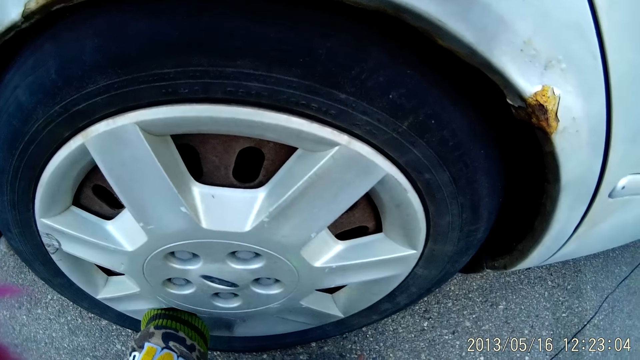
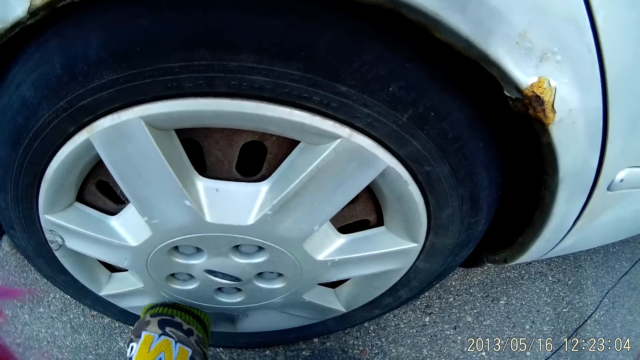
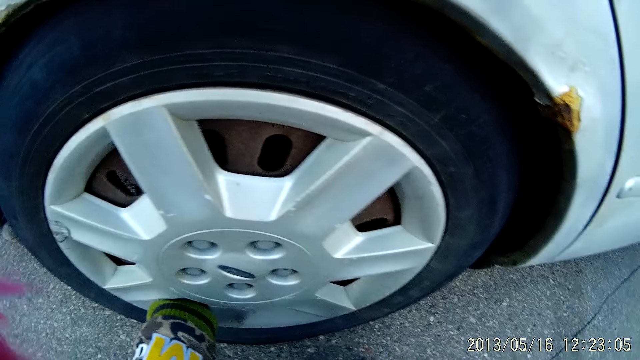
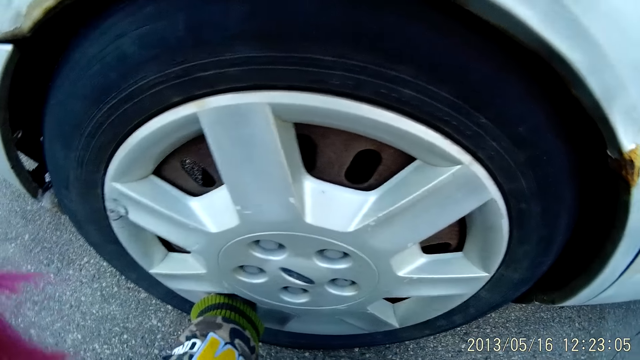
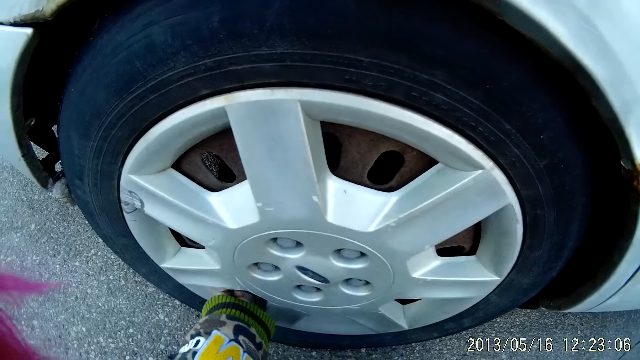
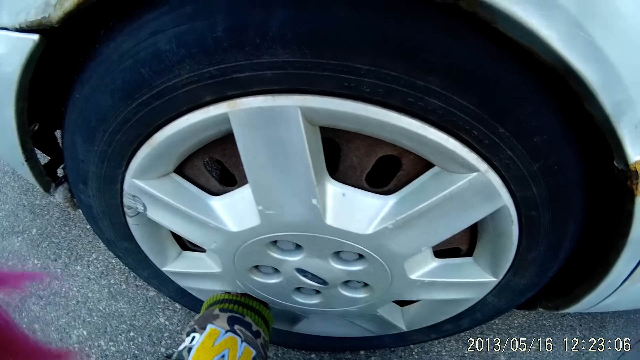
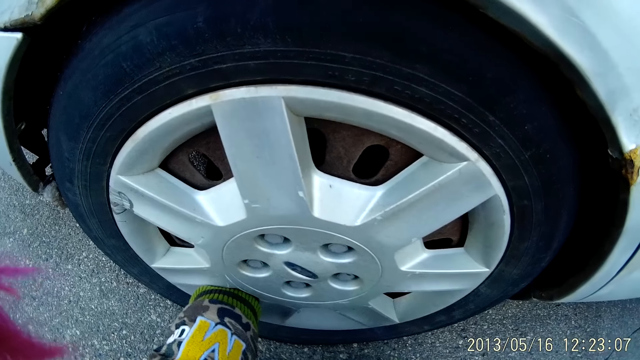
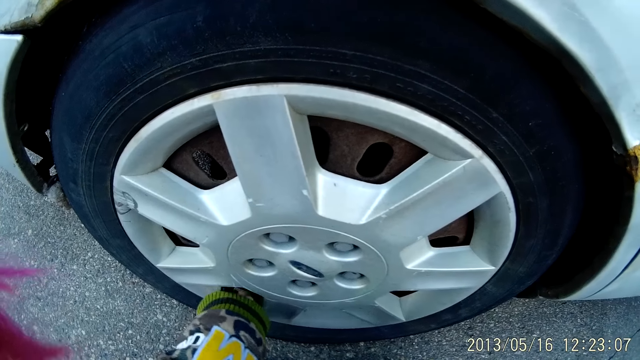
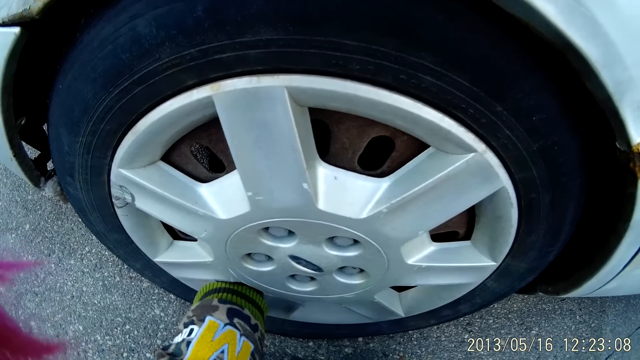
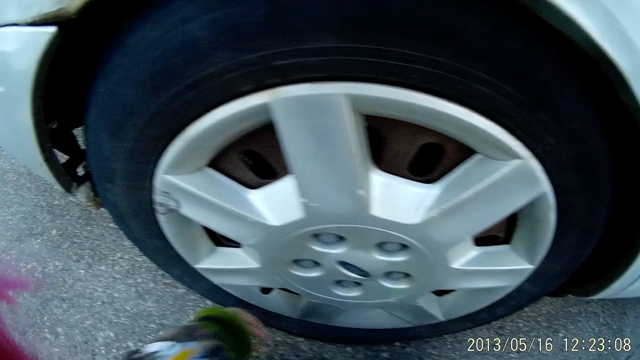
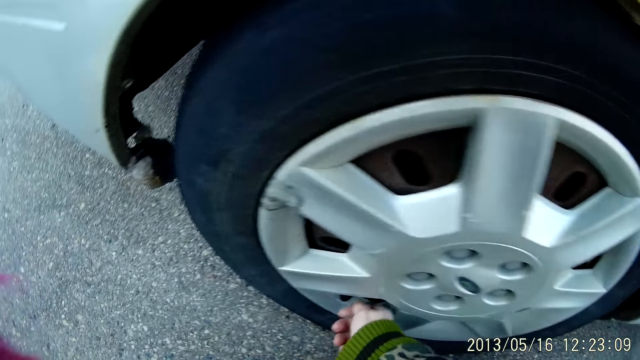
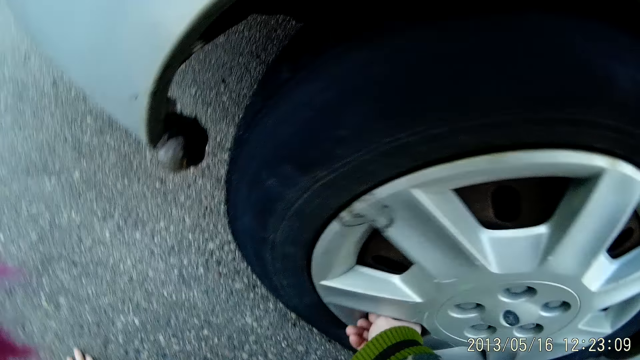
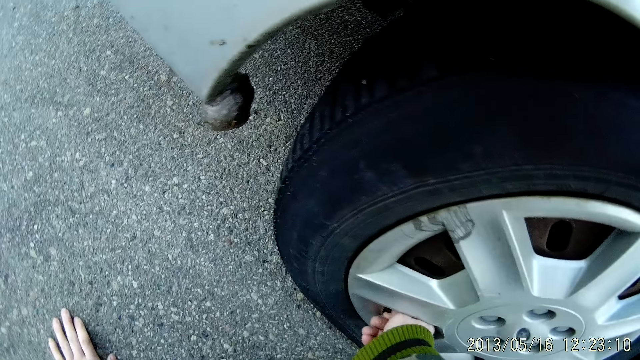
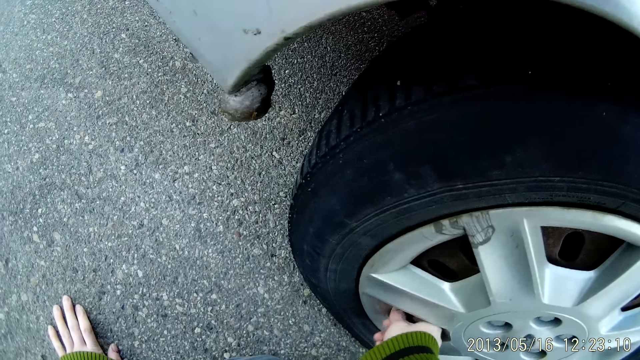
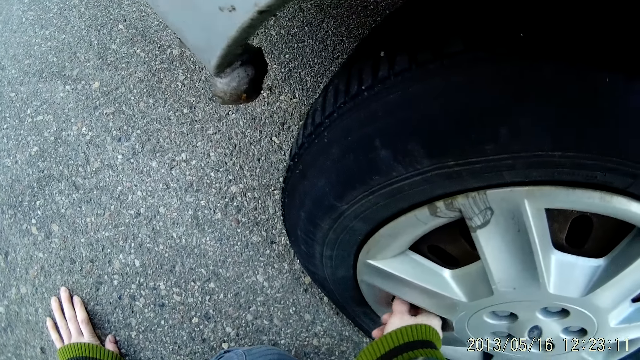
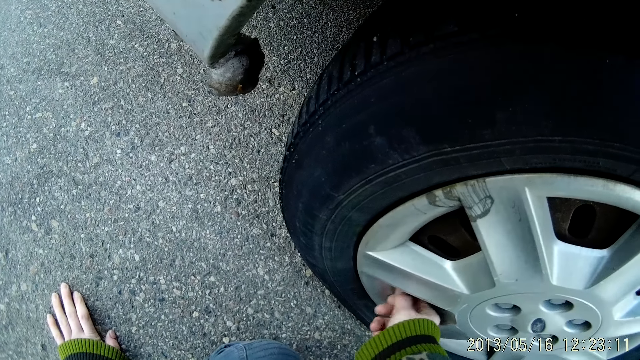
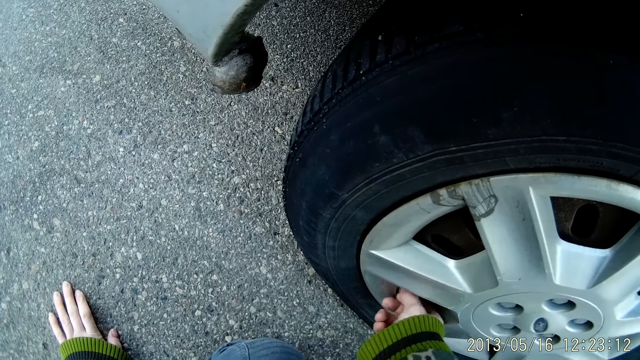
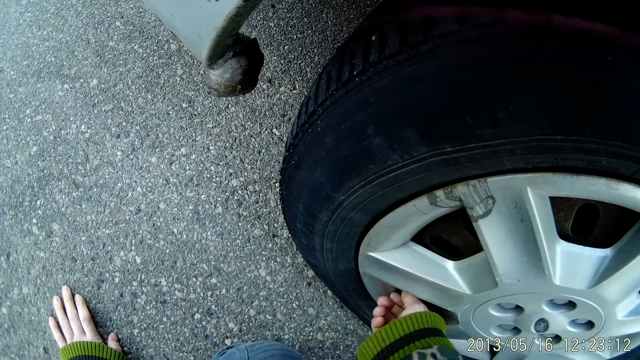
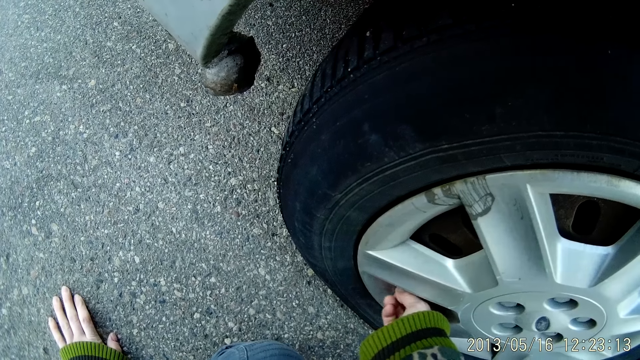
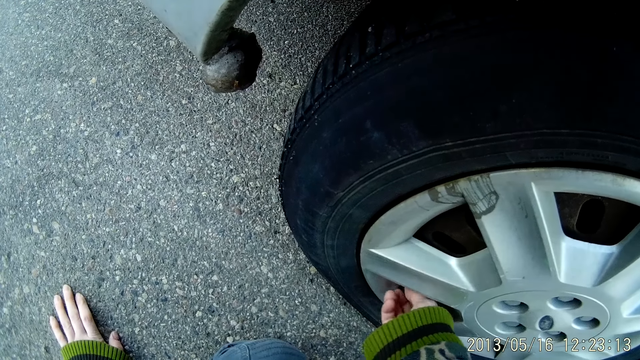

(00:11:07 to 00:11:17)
The camera wearer tightens something with the left hand. She unscrews the stem cap on the tire with her right hand. She holds something with the right hand. She places her left hand on the floor. She holds the ground with the left hand. She removes something with the right hand from the tire.

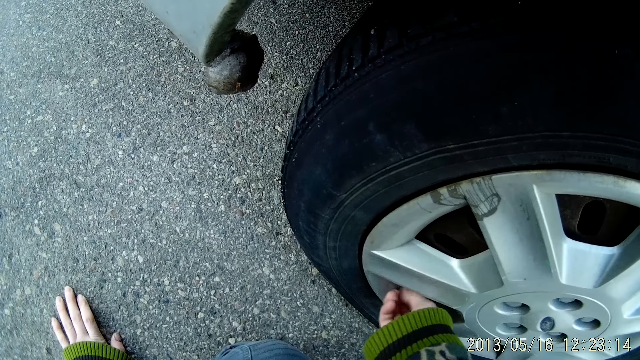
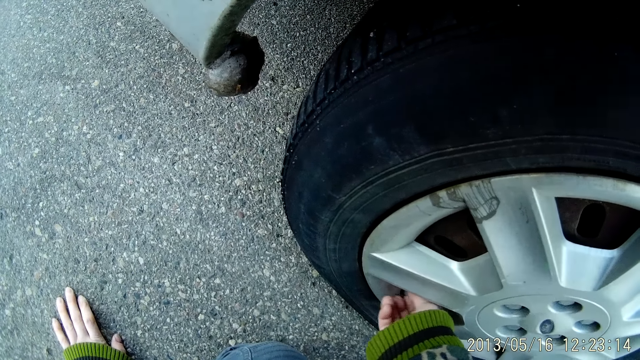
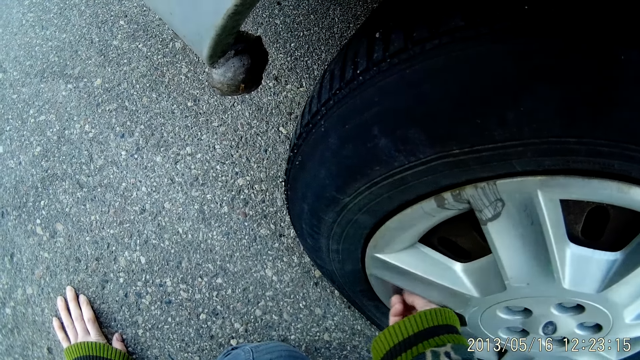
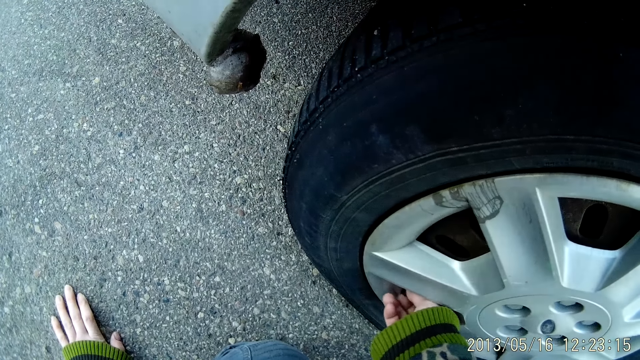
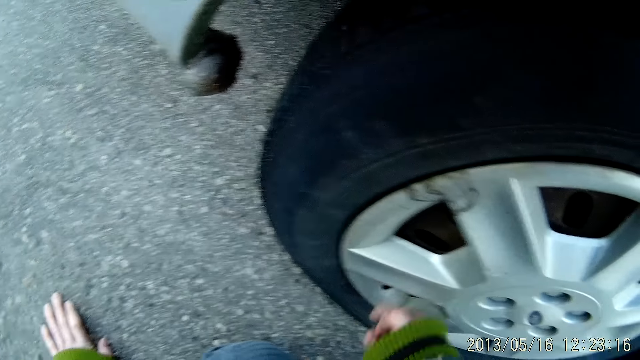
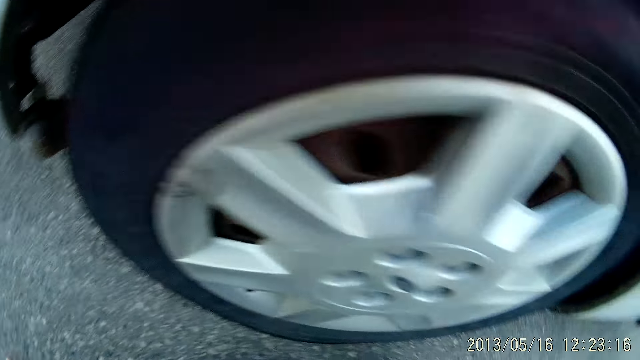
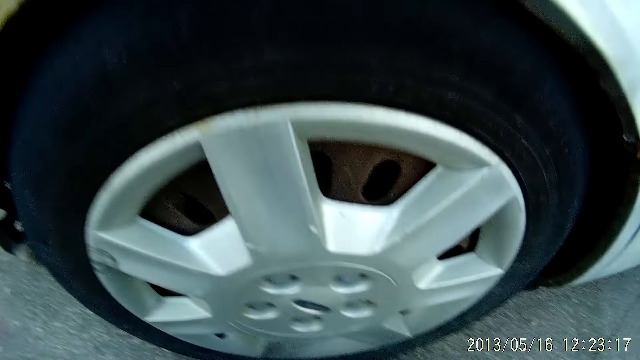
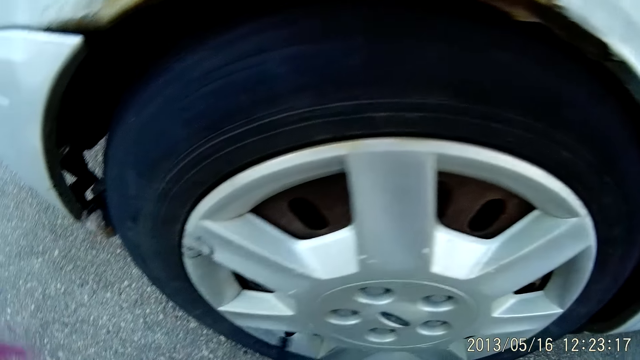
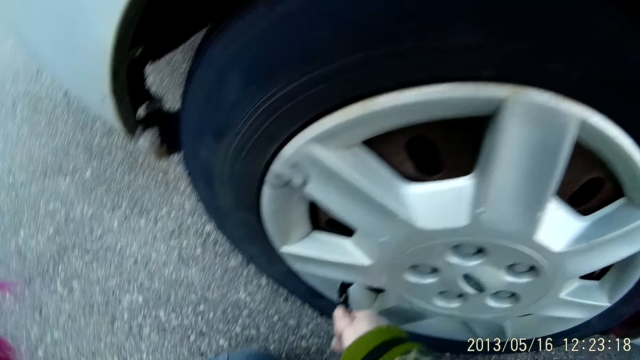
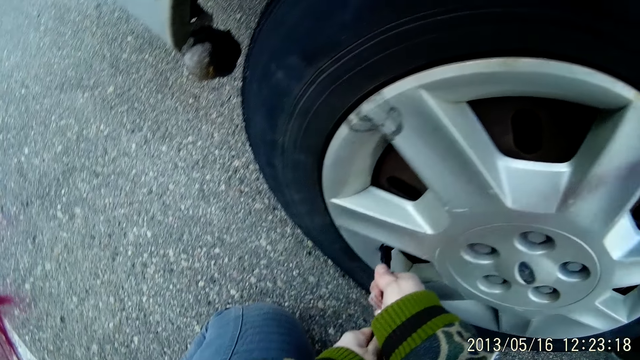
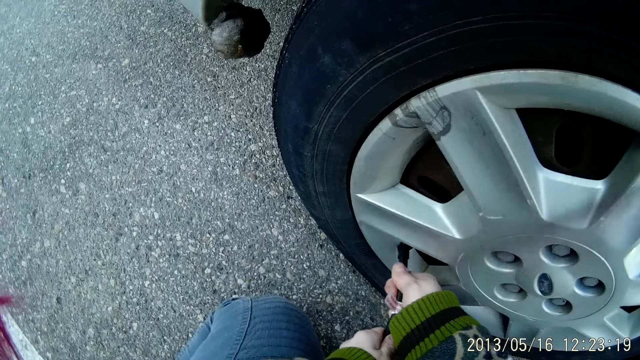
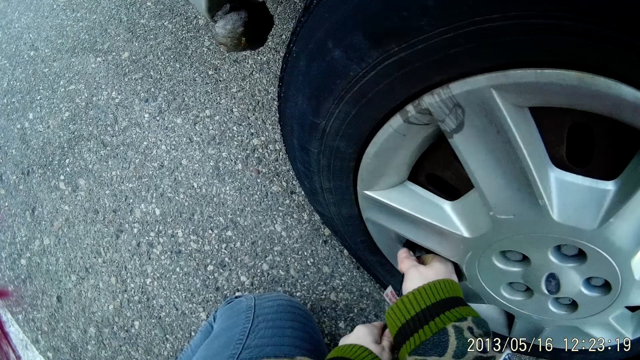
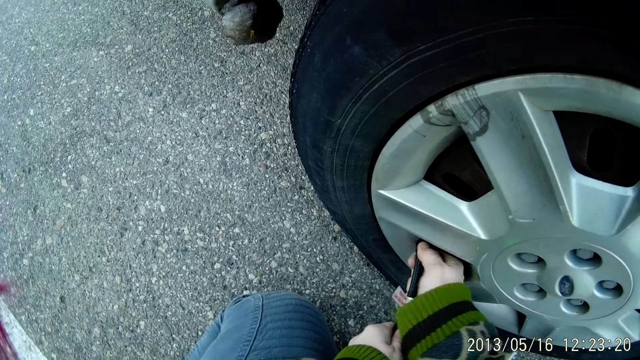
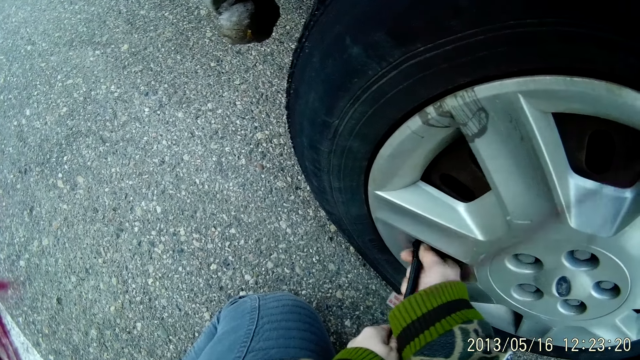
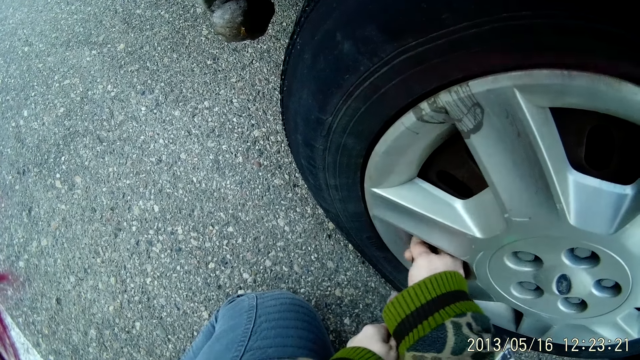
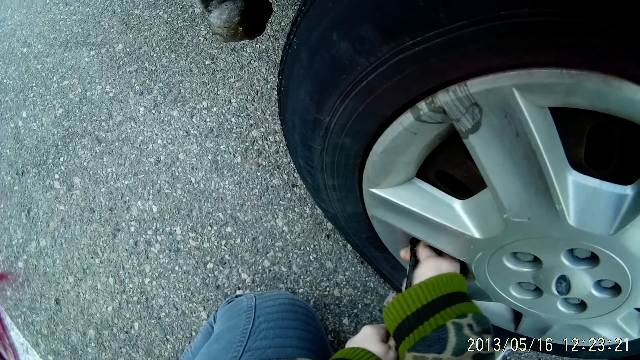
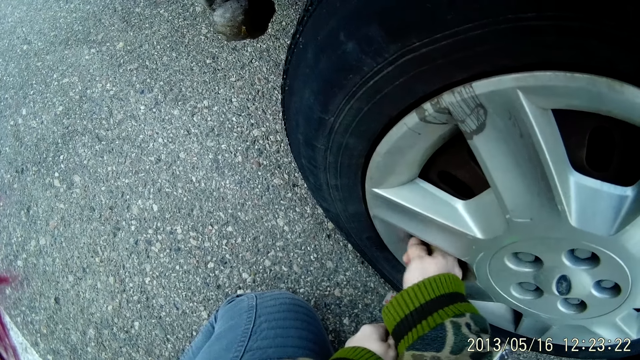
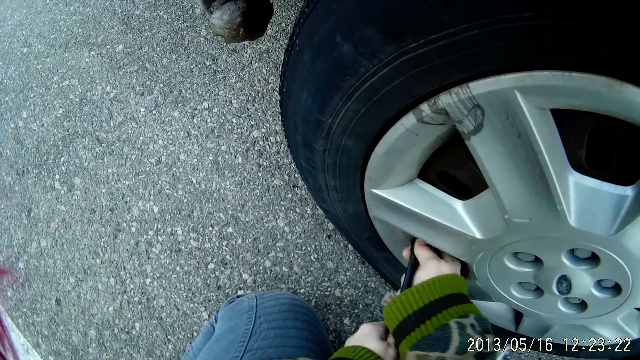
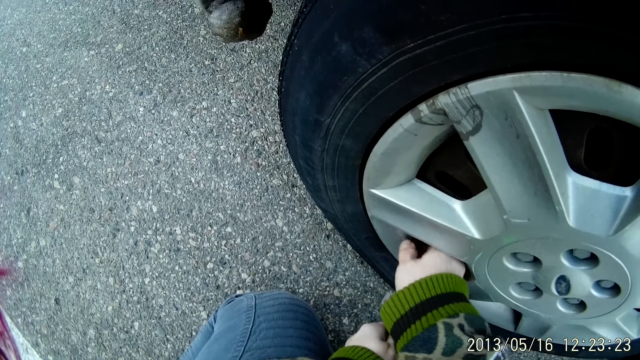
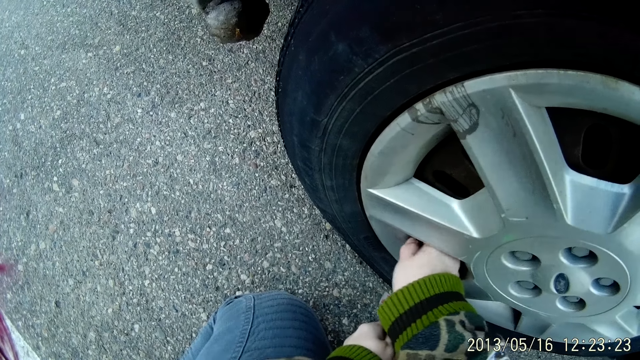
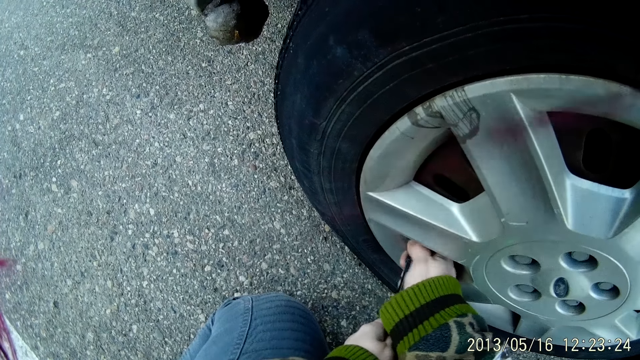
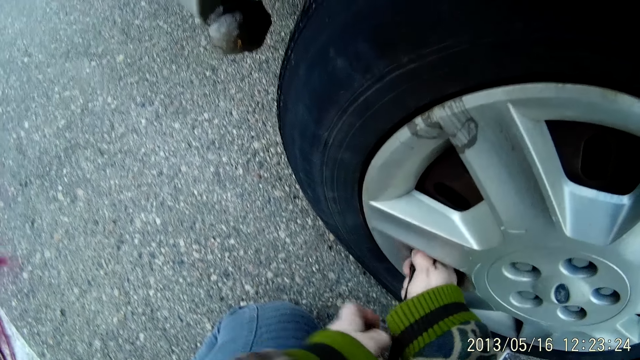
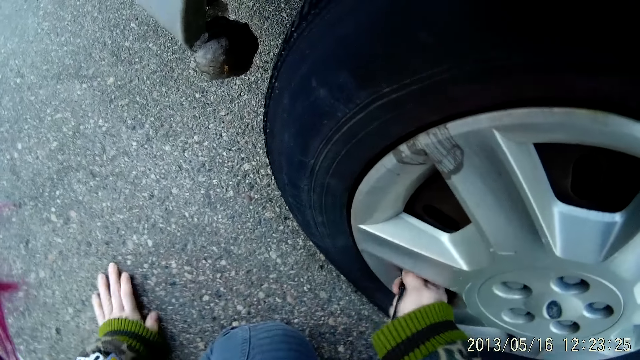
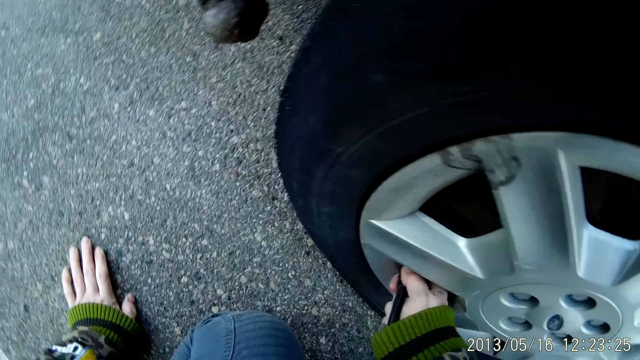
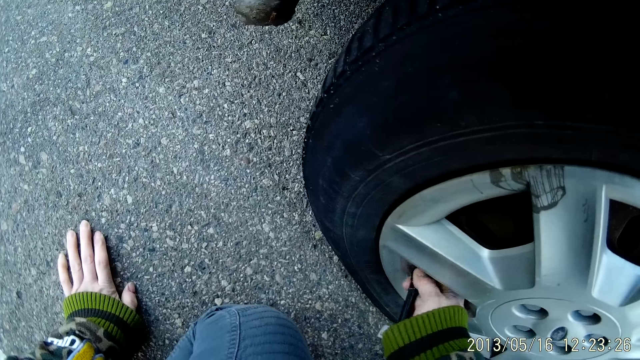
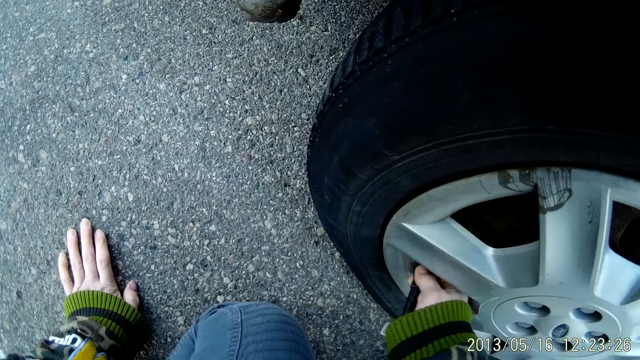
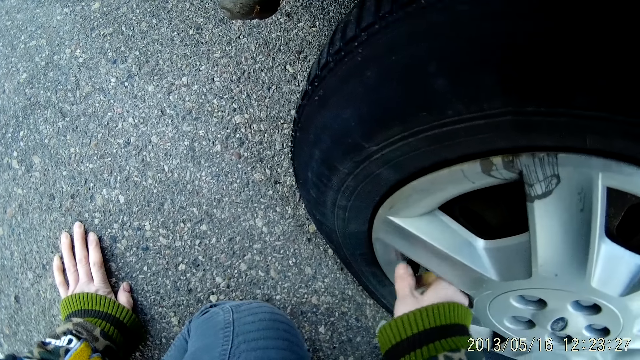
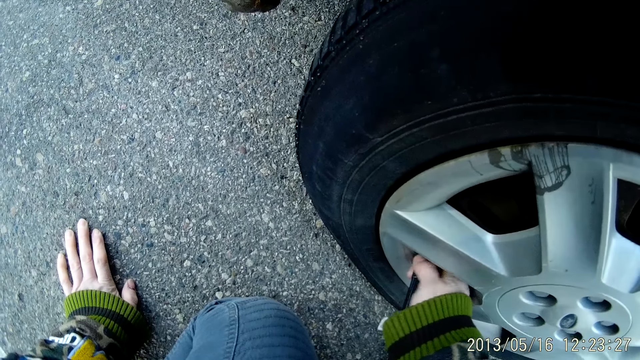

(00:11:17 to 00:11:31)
The camera wearer removes the stem cap of the tire with her right hand. She does something. She fixes a hose into the valve of the tire with both hands. She tightens the hose on the valve of the tire with her right hand. She places her left hand on the floor.
